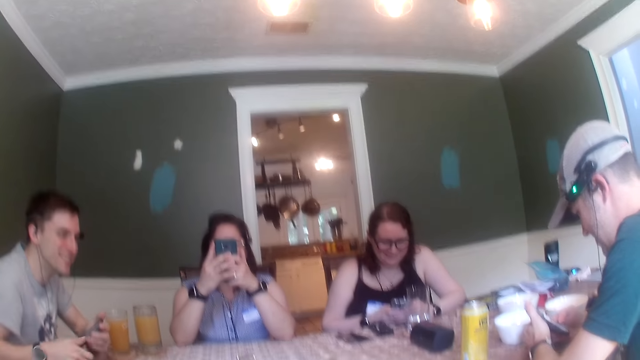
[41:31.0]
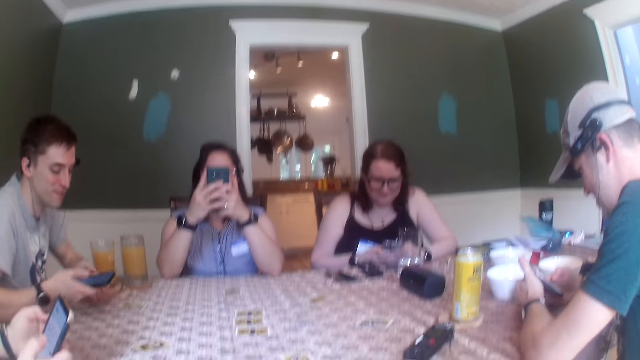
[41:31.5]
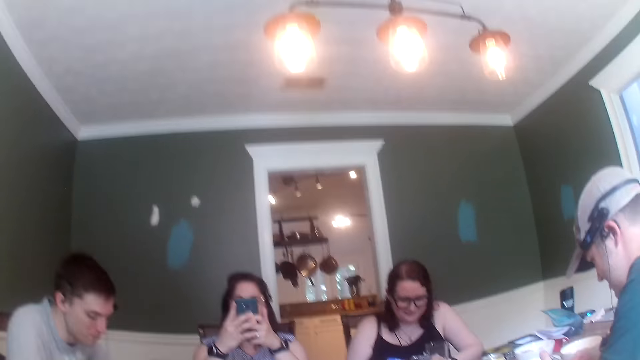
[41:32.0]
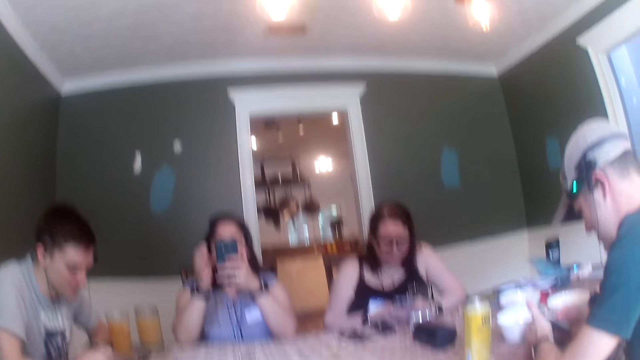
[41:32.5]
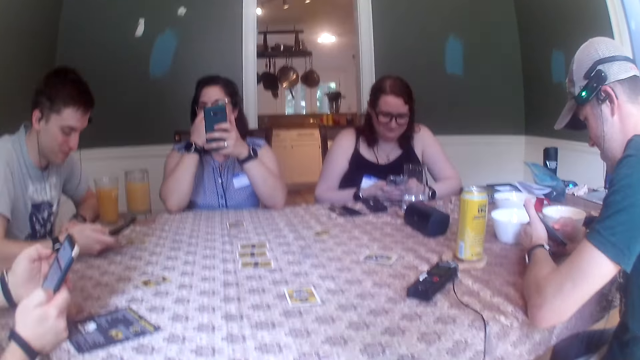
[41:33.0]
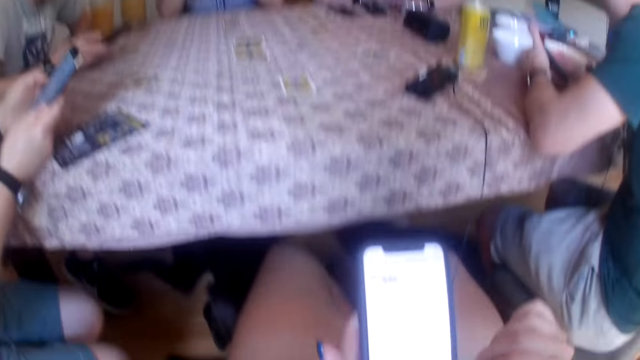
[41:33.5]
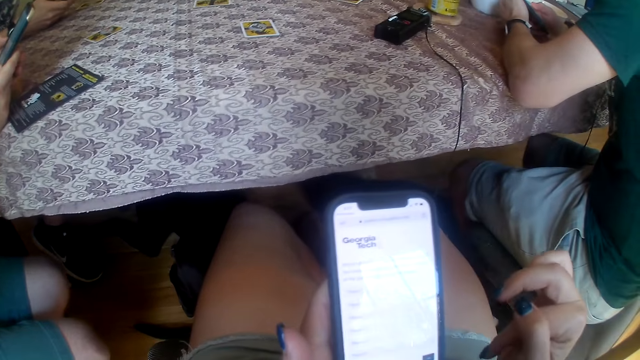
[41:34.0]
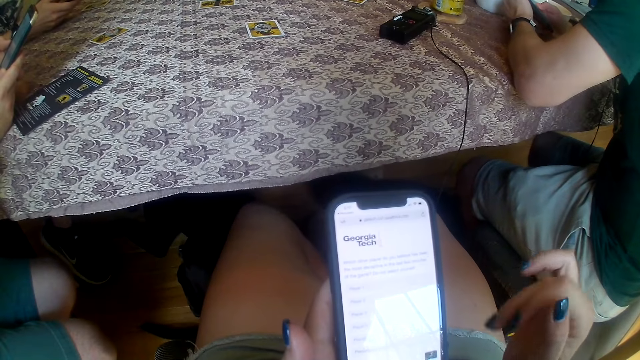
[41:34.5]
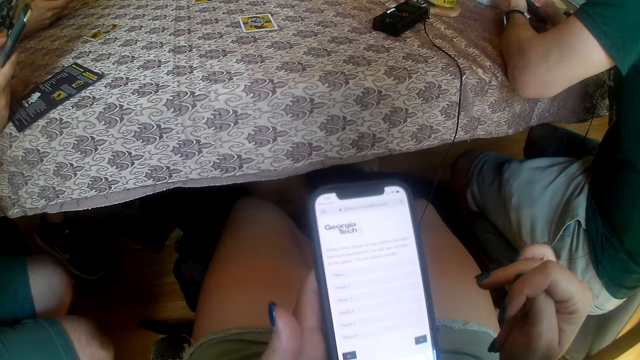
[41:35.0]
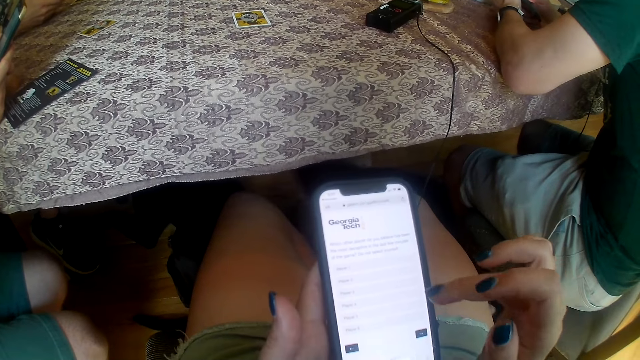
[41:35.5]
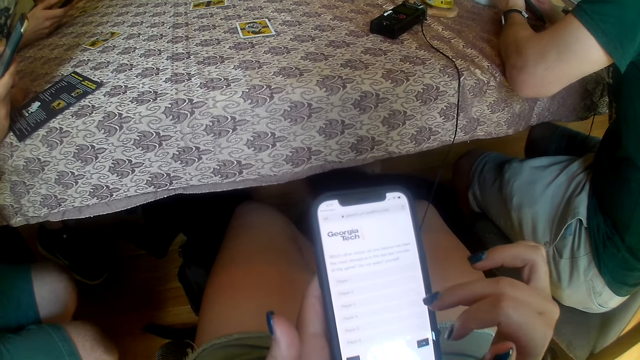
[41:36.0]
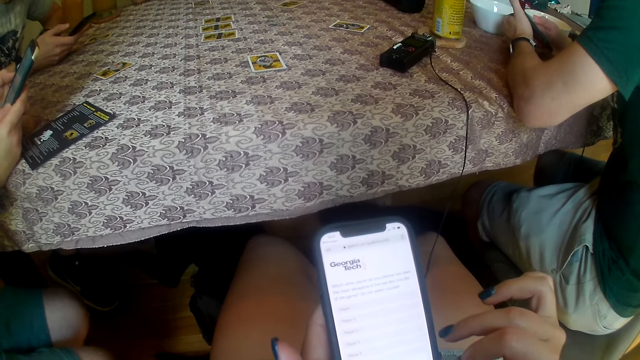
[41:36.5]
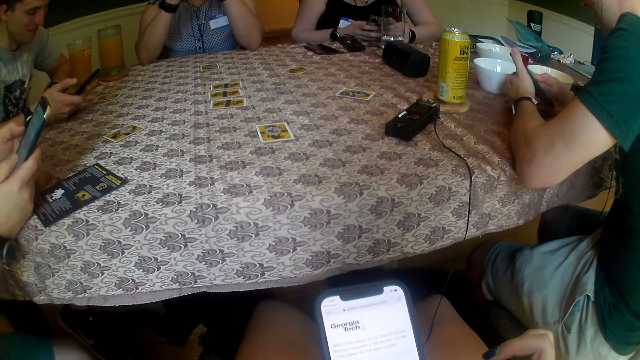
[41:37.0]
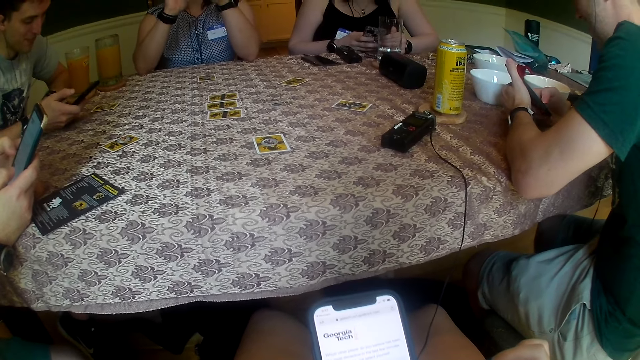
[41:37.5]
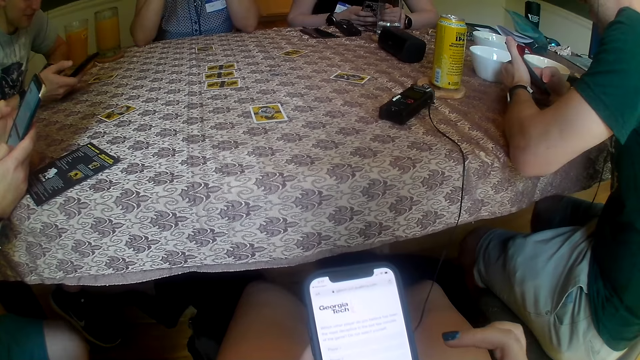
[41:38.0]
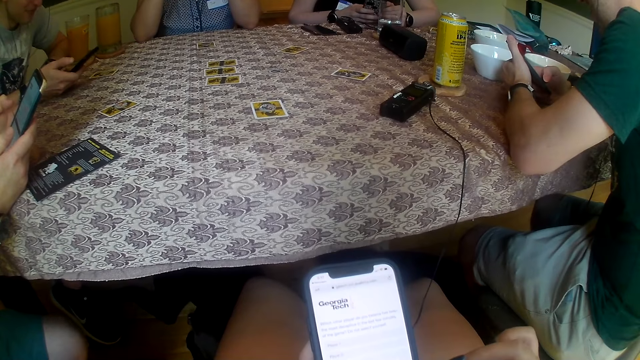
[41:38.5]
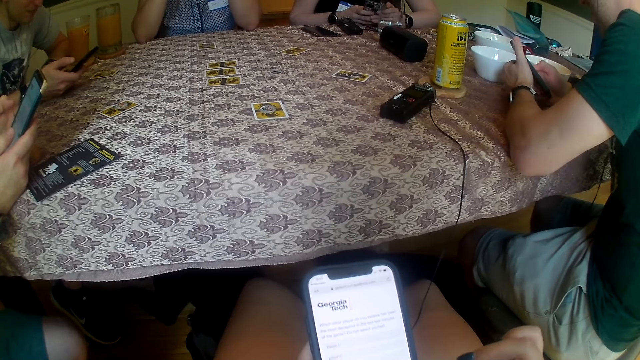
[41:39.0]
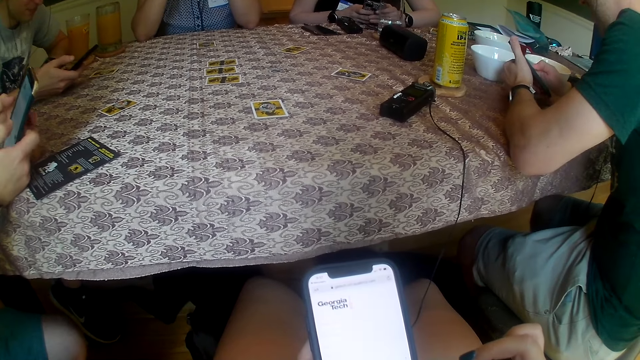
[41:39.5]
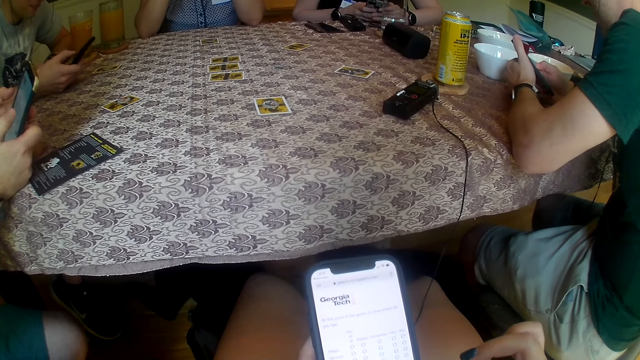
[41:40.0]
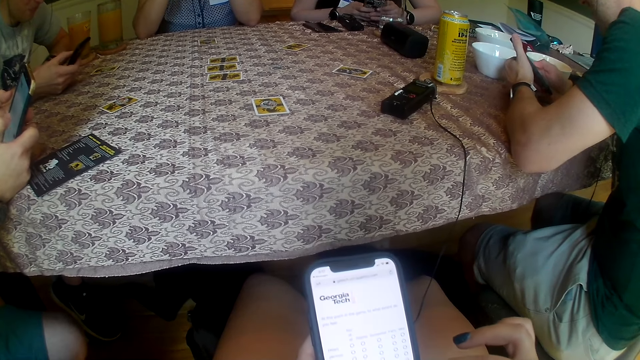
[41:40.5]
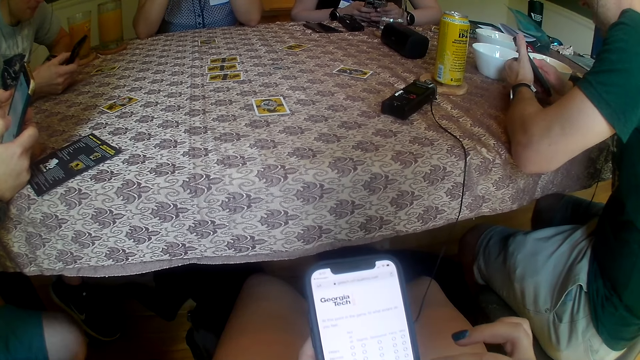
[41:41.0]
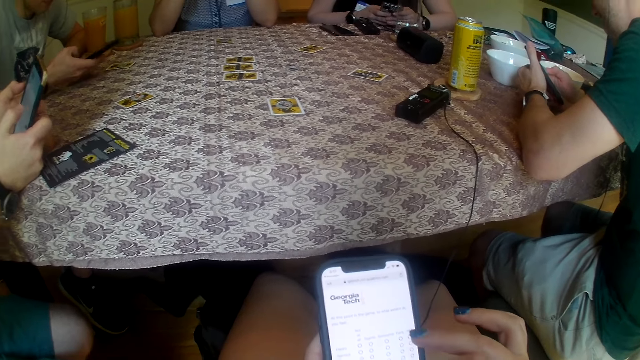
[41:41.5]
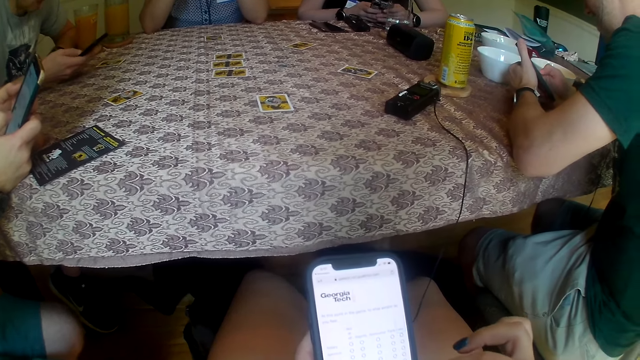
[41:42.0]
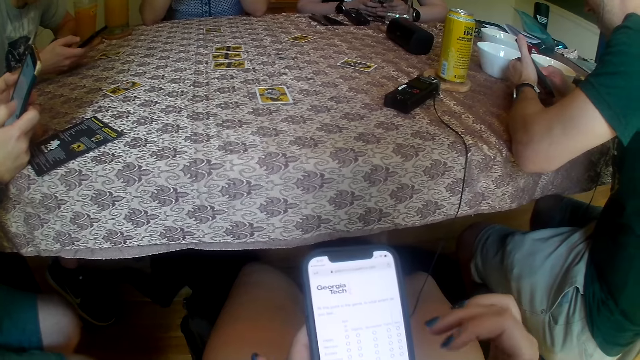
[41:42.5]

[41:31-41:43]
The man holds the phone with both hands. The woman operates the phone with her right hand. The man operates the phone with his right hand. Another man operates the phone with both hands. The camera wearer operates the phone in her left hand with her right hand. The second man operates the phone with both hands.

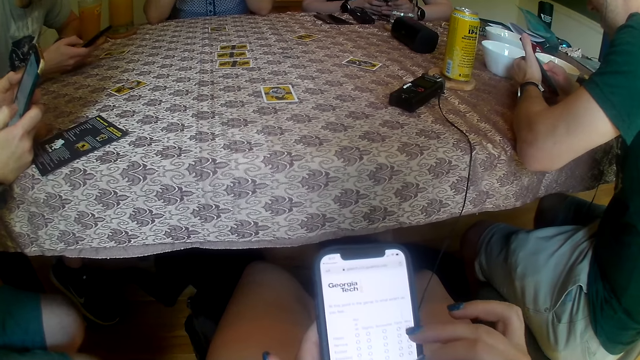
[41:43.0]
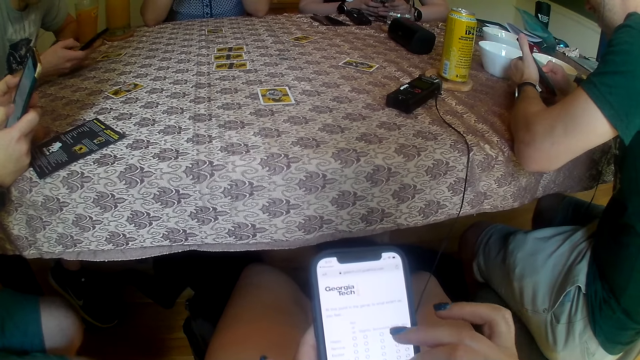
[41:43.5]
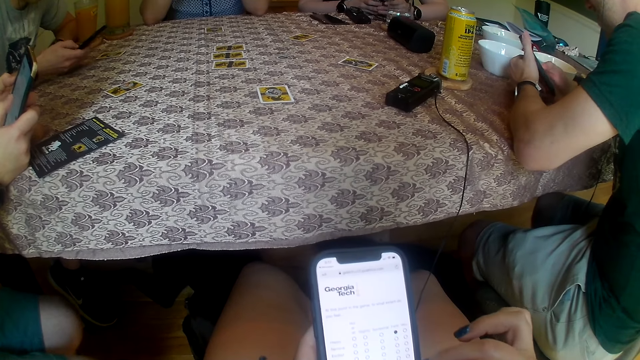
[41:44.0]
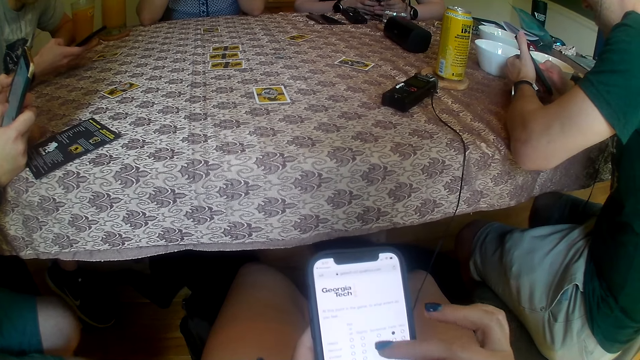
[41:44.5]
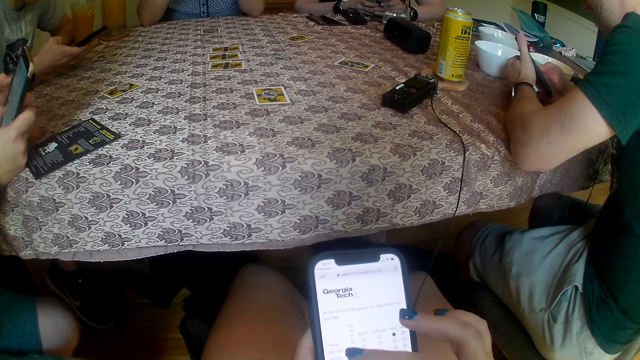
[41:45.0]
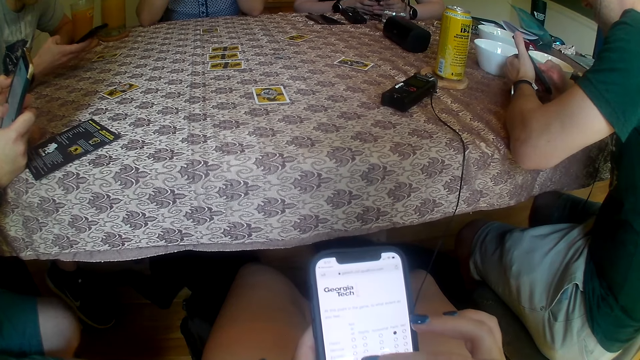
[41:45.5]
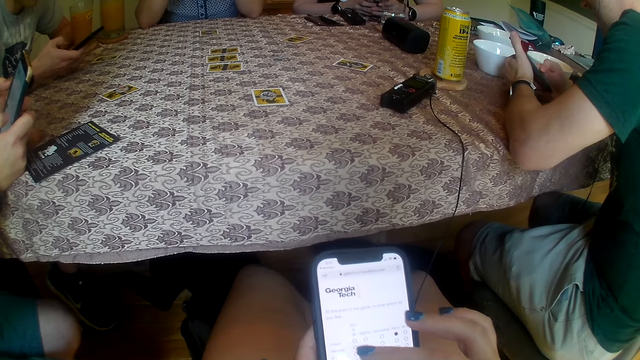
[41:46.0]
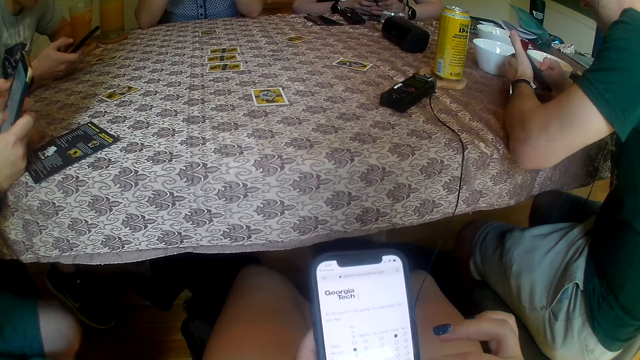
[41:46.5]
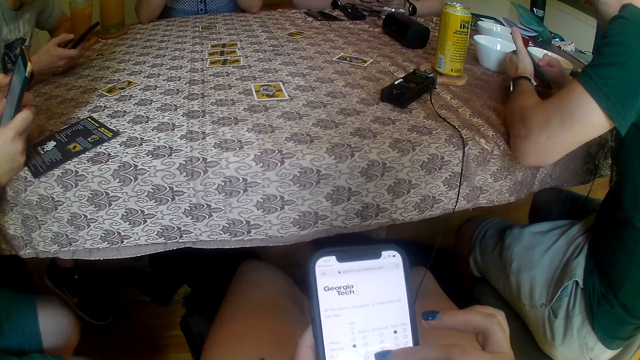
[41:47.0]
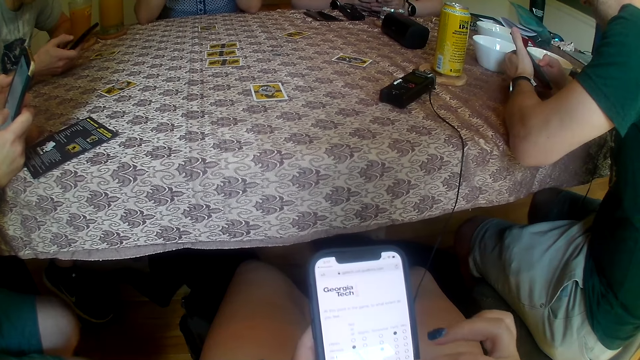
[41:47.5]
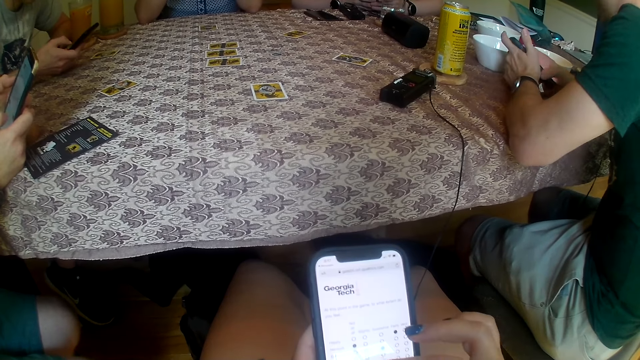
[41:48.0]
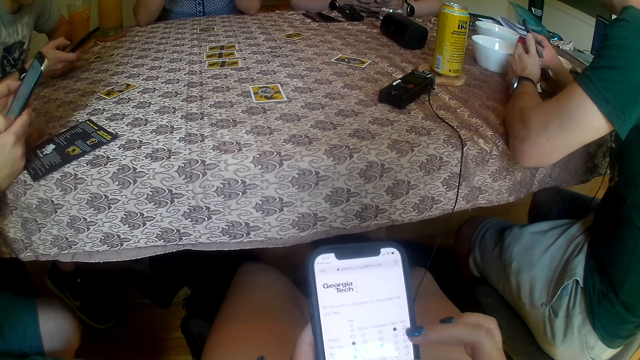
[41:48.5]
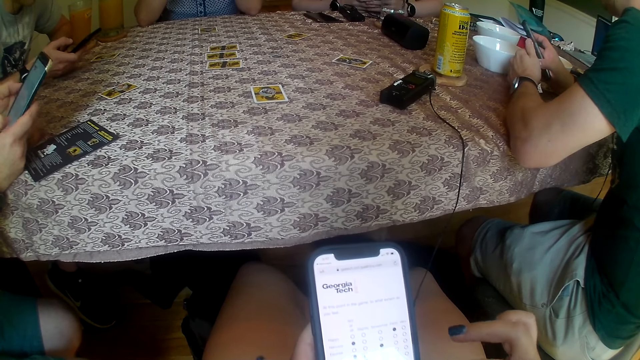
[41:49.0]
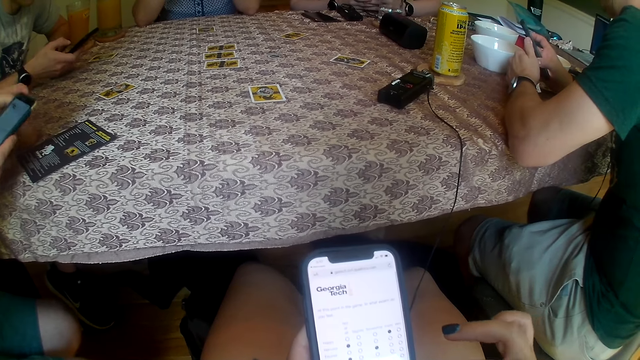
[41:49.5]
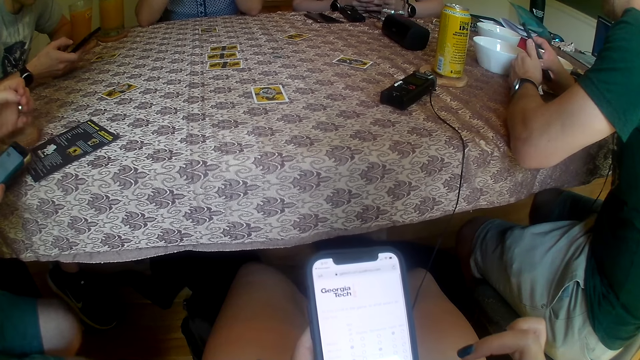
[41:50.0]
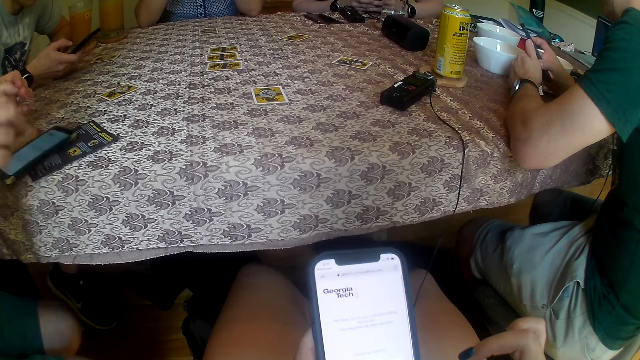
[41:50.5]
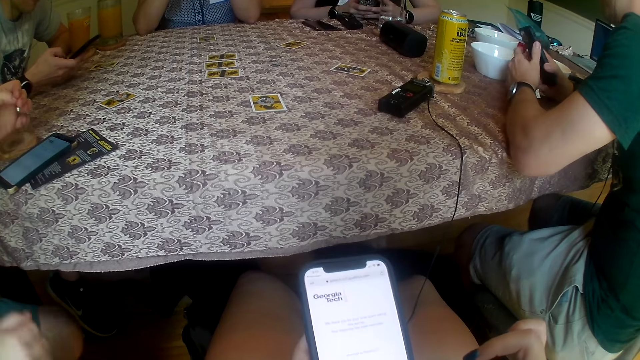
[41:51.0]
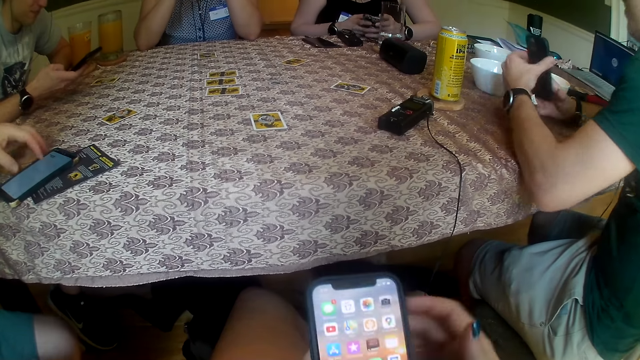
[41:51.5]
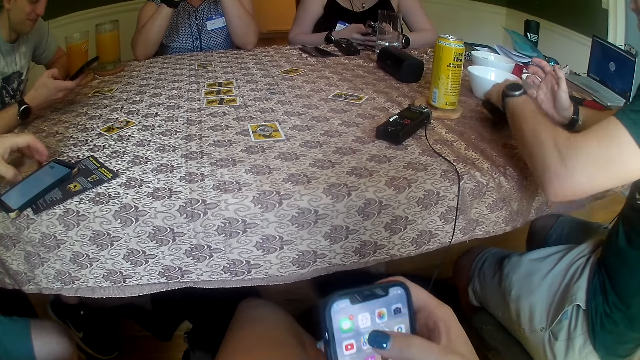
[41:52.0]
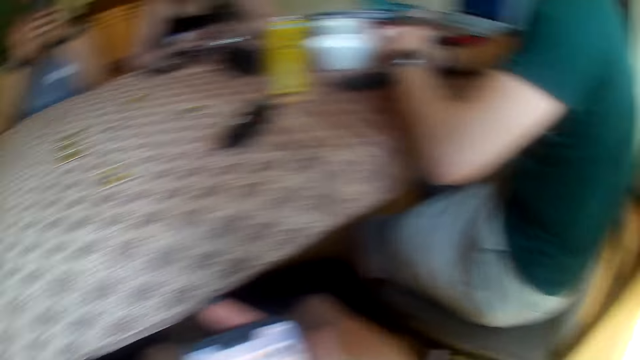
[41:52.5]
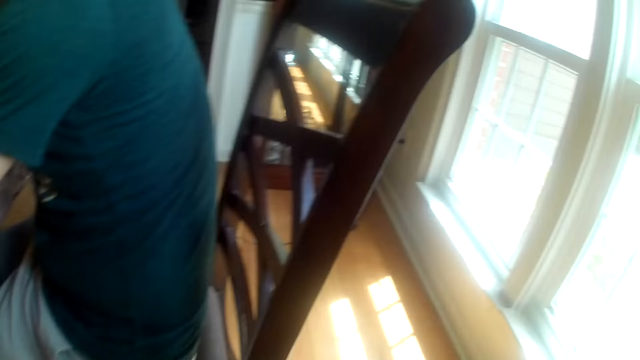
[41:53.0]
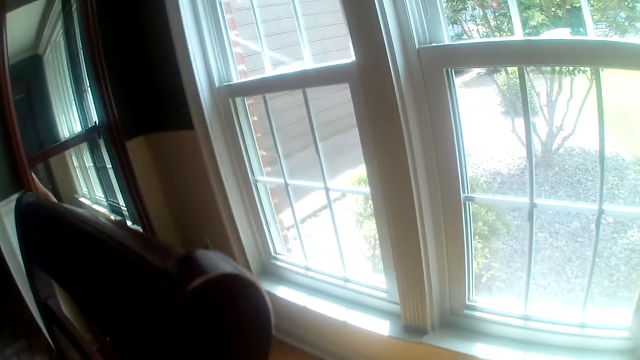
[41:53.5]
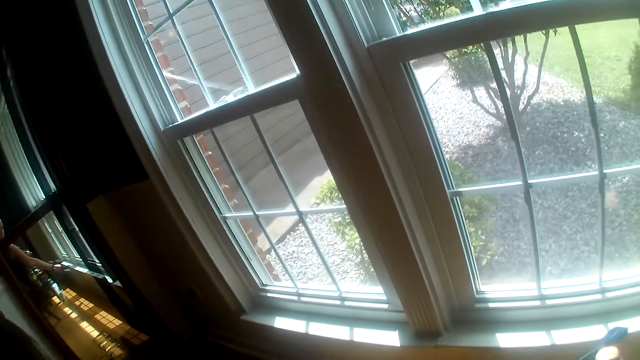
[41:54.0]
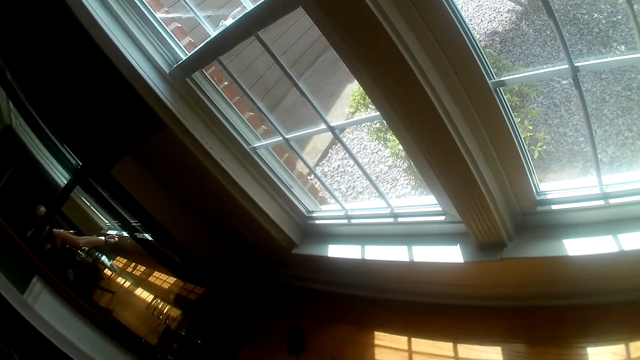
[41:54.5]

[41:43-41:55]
The man removes his left hand from the phone and places the phone on the table with his right hand. The man moves a coaster on the table with his left hand. Another man transfers the phone from his right hand to his left hand and places the phone on the table with his left hand. The camera wearer looks around.
